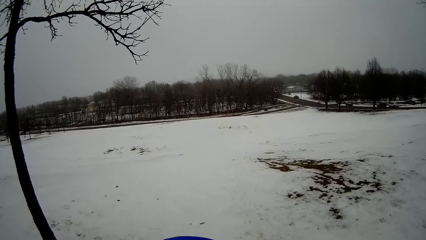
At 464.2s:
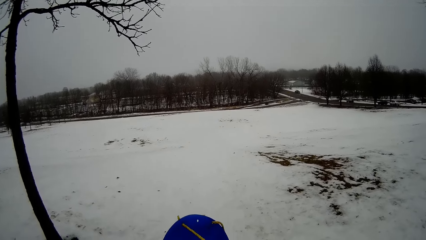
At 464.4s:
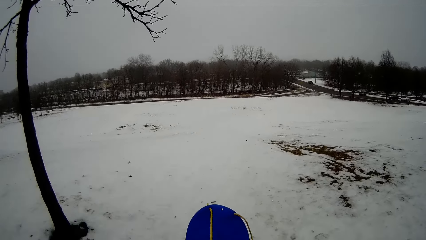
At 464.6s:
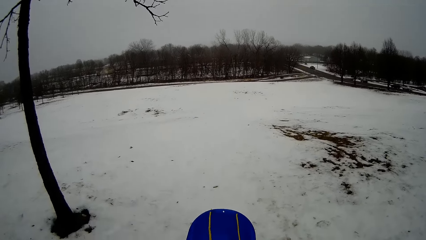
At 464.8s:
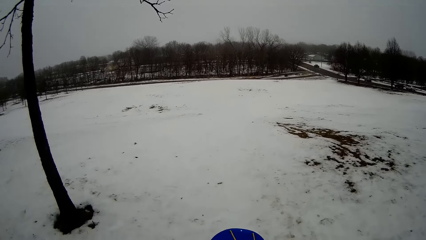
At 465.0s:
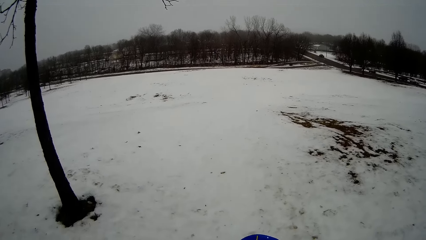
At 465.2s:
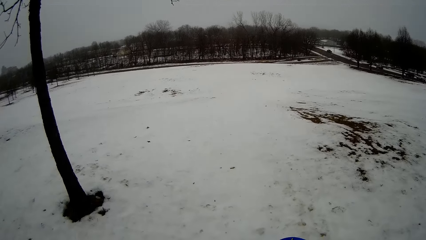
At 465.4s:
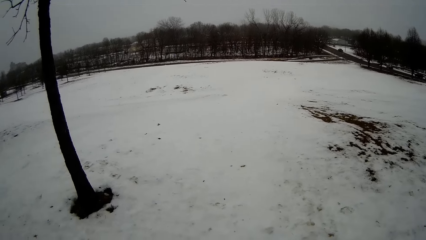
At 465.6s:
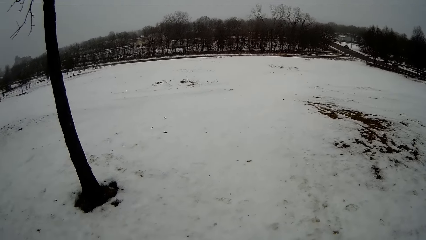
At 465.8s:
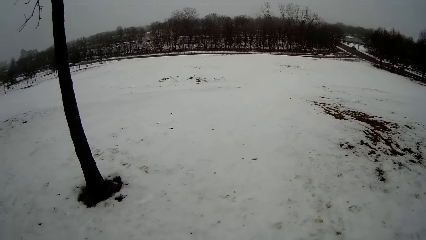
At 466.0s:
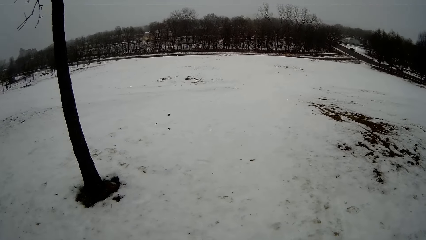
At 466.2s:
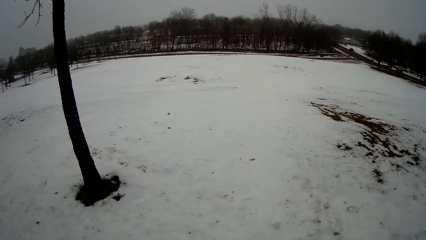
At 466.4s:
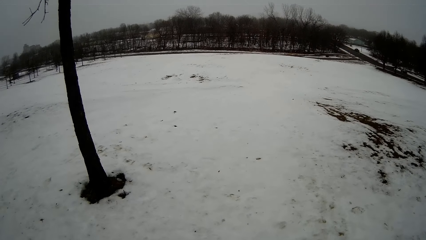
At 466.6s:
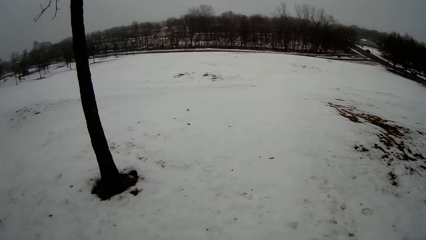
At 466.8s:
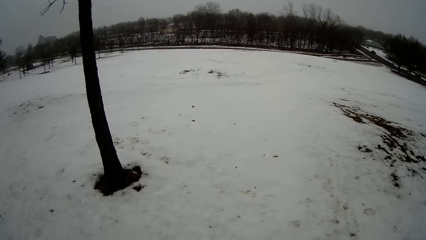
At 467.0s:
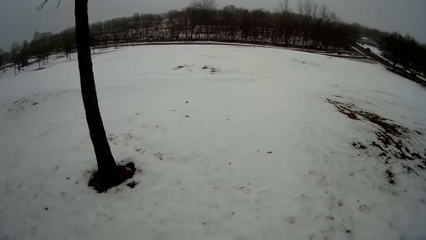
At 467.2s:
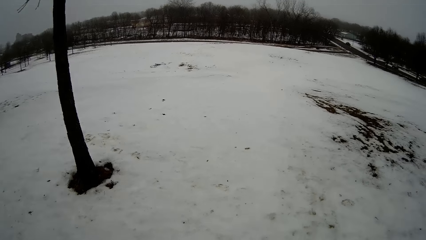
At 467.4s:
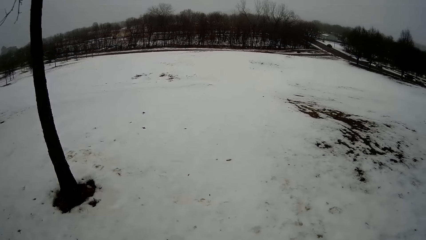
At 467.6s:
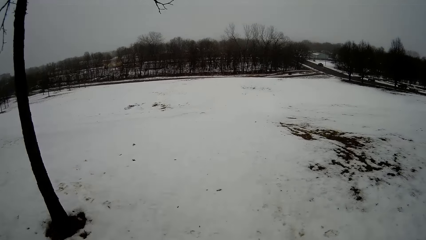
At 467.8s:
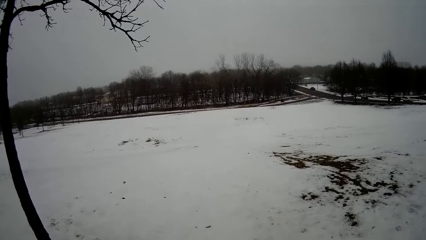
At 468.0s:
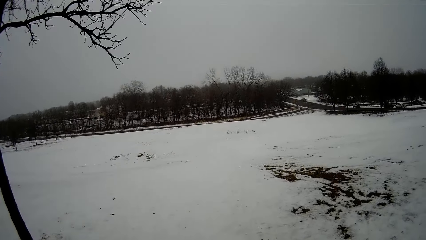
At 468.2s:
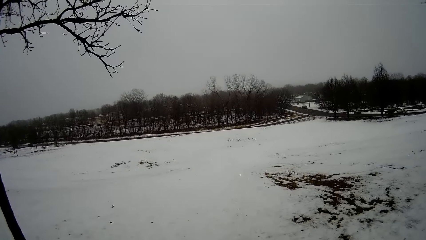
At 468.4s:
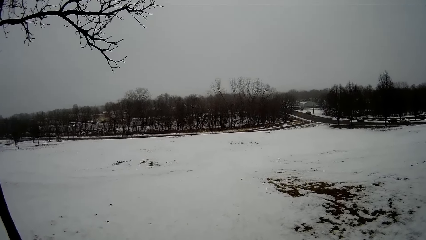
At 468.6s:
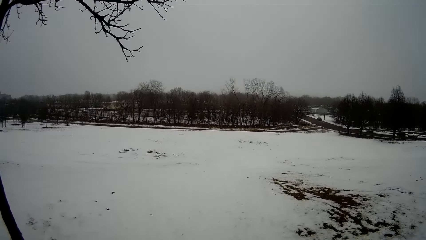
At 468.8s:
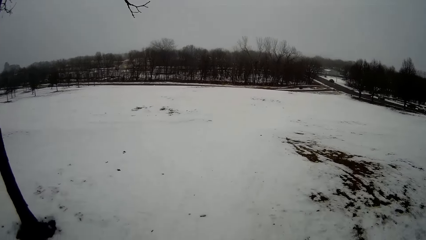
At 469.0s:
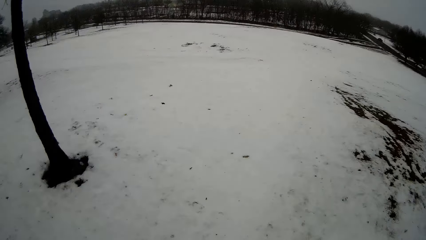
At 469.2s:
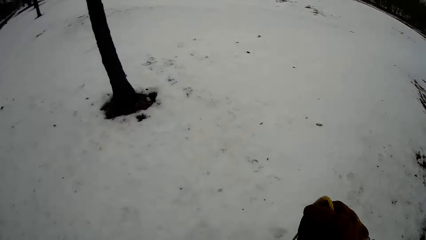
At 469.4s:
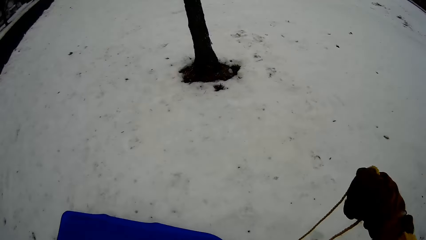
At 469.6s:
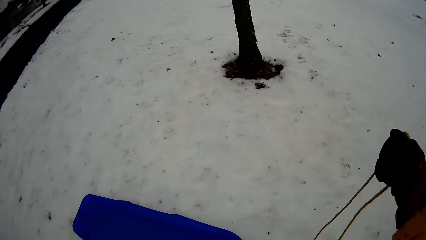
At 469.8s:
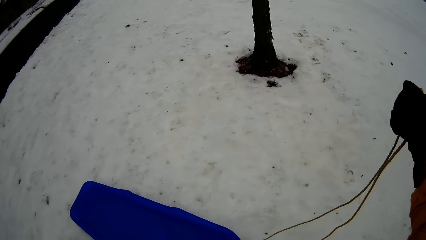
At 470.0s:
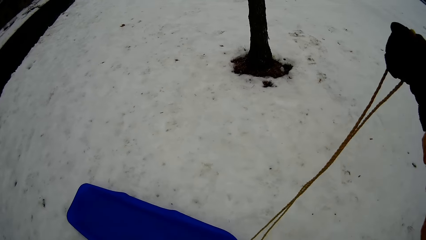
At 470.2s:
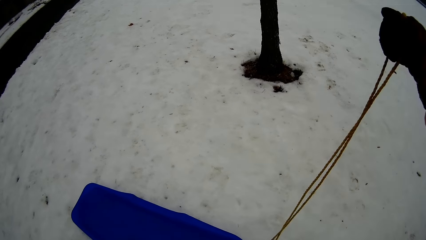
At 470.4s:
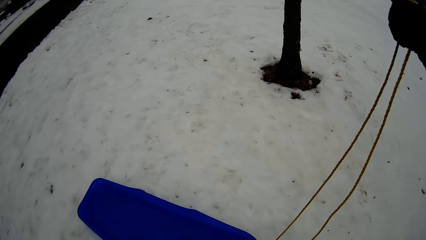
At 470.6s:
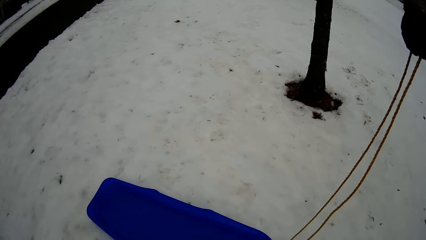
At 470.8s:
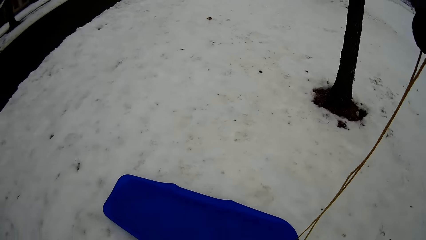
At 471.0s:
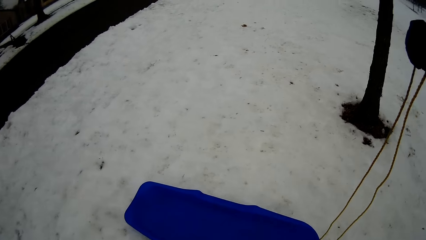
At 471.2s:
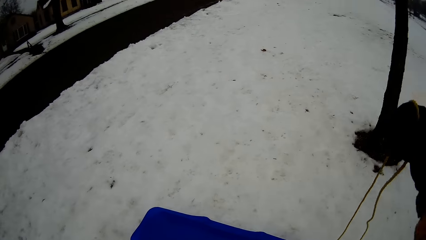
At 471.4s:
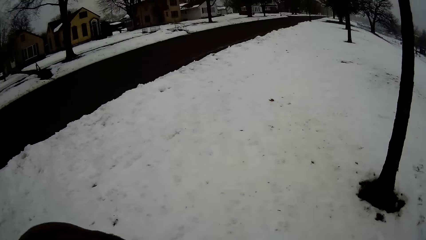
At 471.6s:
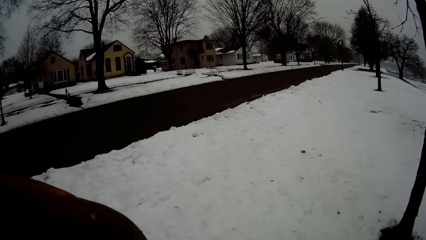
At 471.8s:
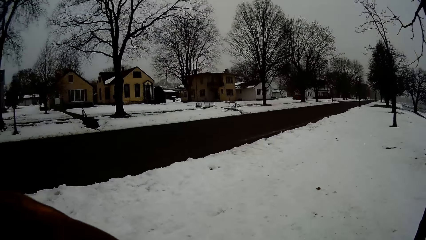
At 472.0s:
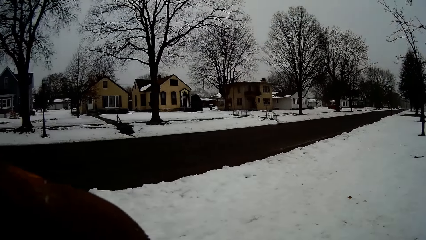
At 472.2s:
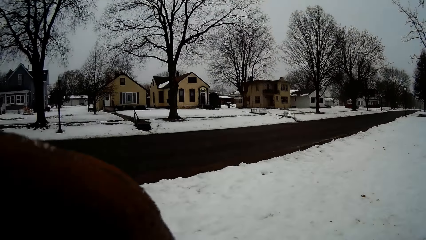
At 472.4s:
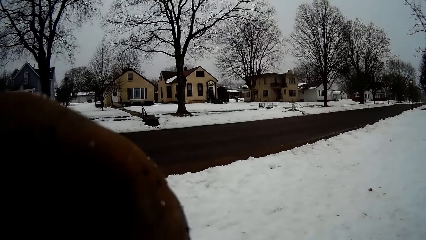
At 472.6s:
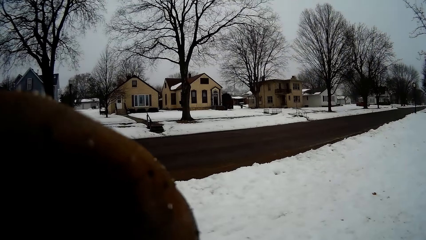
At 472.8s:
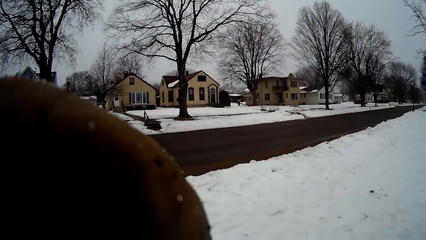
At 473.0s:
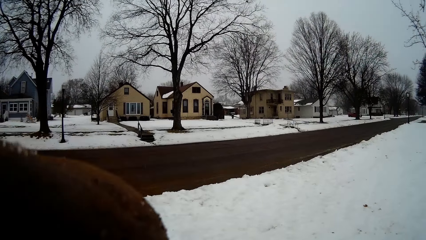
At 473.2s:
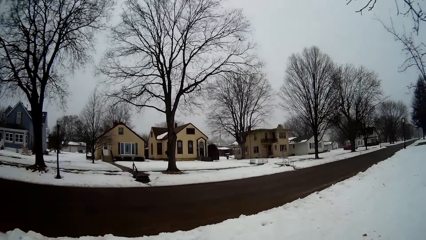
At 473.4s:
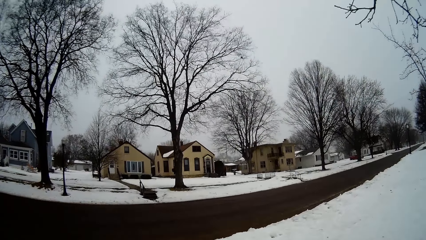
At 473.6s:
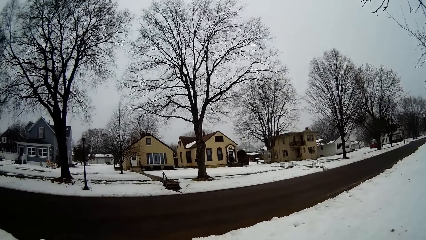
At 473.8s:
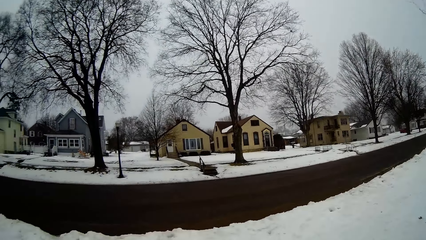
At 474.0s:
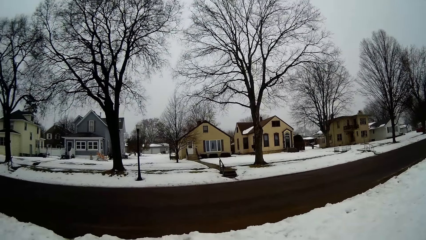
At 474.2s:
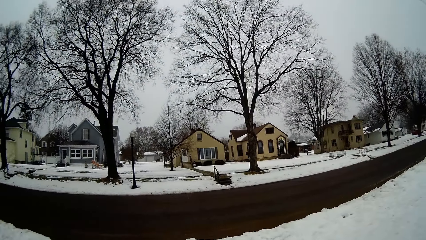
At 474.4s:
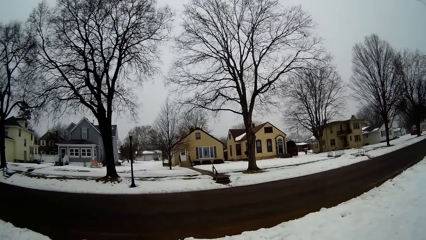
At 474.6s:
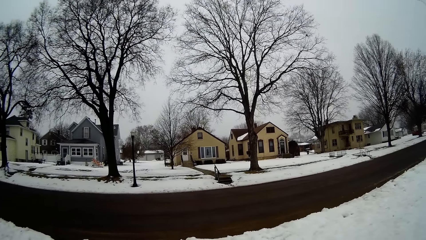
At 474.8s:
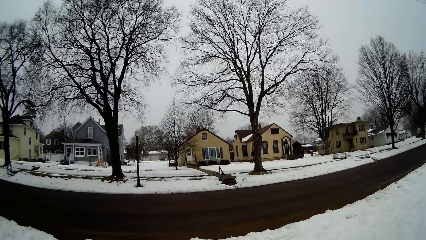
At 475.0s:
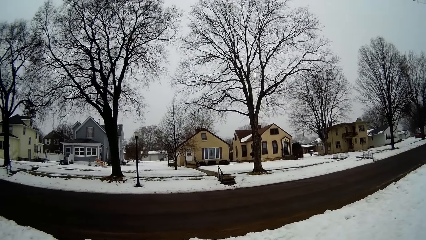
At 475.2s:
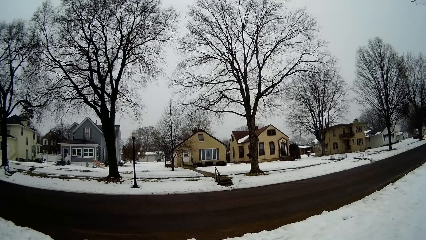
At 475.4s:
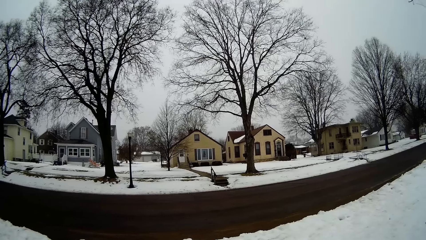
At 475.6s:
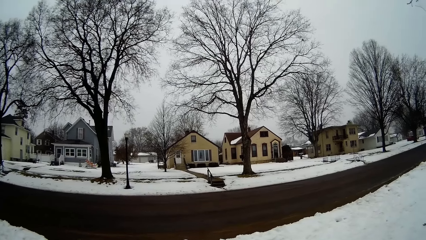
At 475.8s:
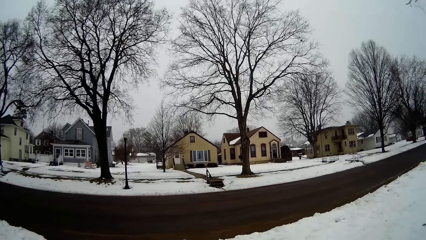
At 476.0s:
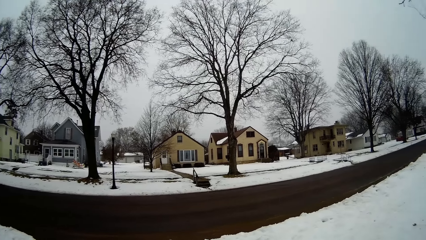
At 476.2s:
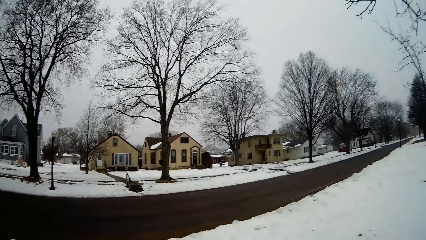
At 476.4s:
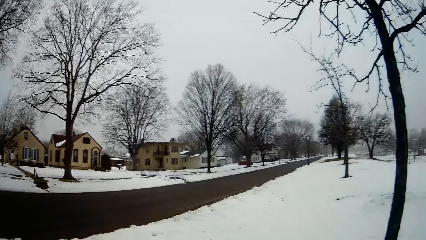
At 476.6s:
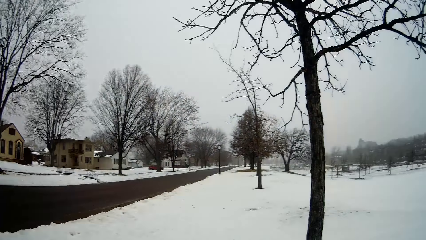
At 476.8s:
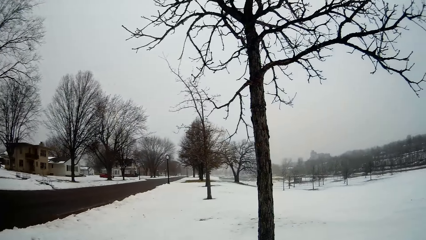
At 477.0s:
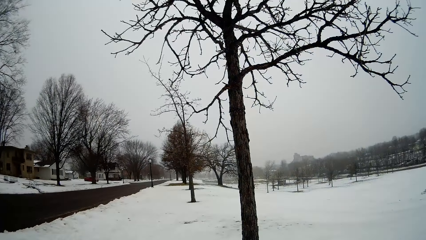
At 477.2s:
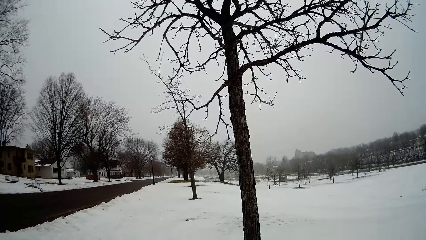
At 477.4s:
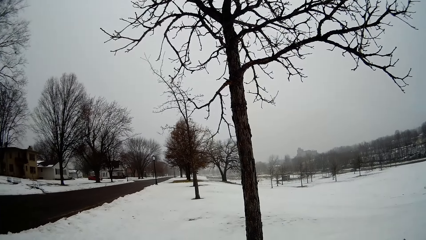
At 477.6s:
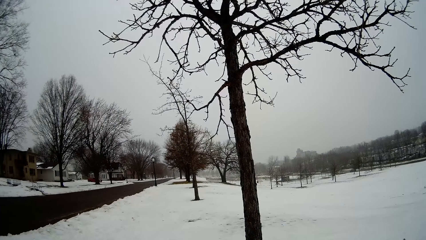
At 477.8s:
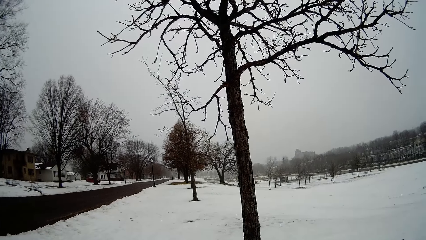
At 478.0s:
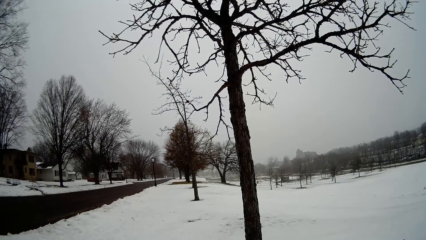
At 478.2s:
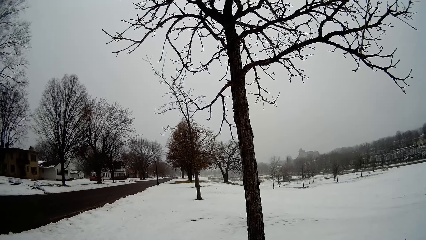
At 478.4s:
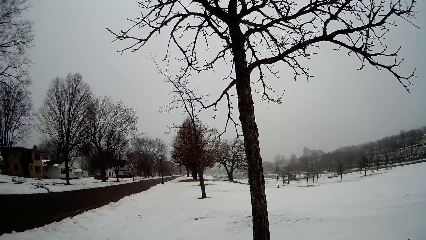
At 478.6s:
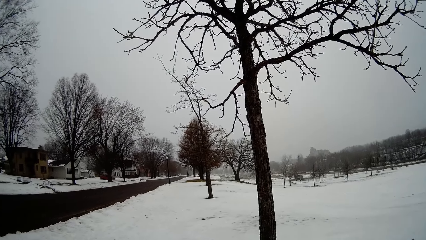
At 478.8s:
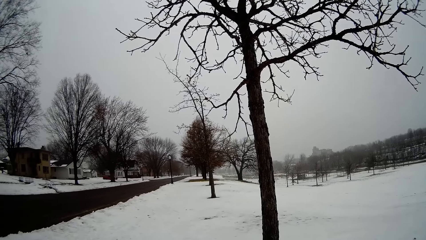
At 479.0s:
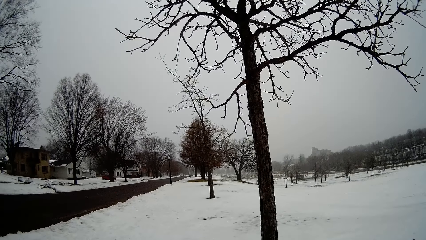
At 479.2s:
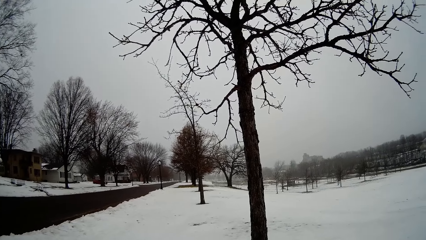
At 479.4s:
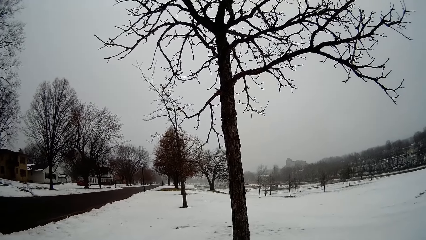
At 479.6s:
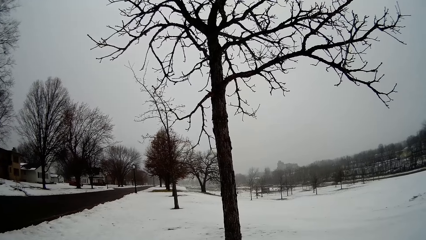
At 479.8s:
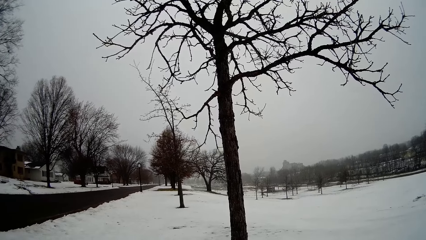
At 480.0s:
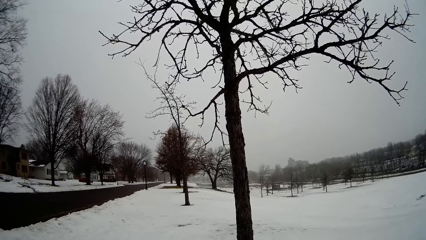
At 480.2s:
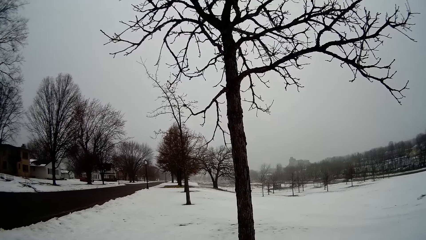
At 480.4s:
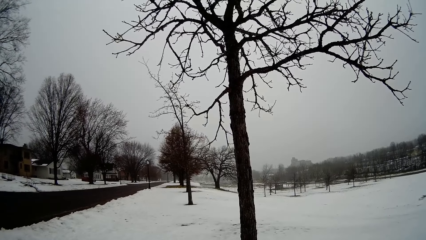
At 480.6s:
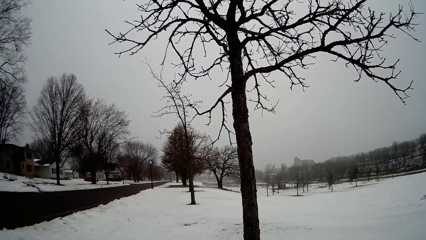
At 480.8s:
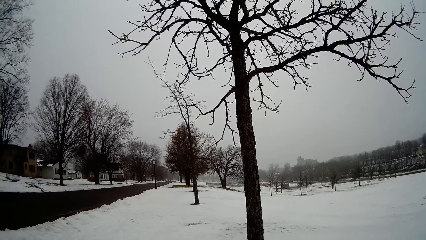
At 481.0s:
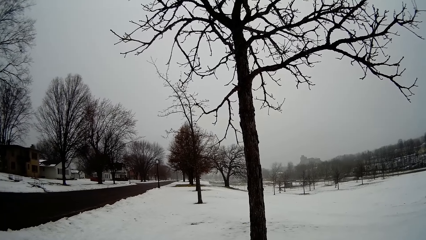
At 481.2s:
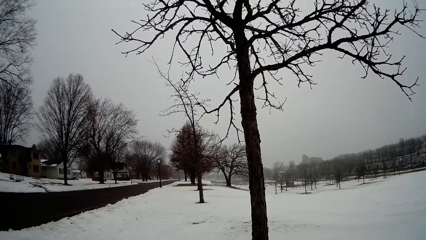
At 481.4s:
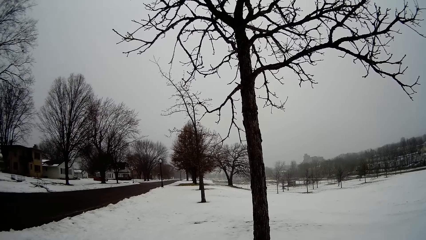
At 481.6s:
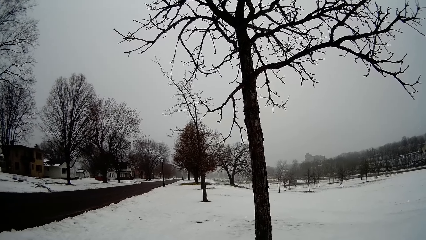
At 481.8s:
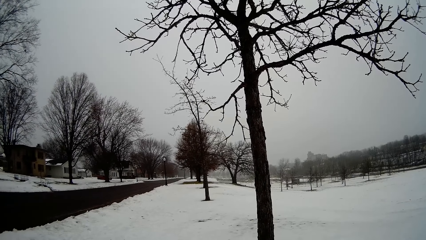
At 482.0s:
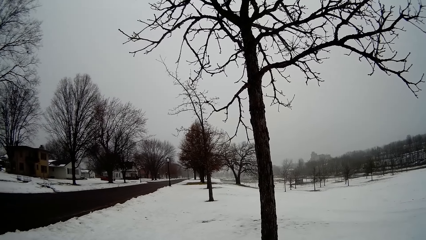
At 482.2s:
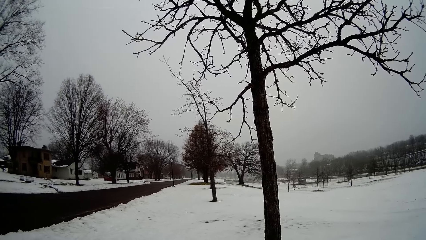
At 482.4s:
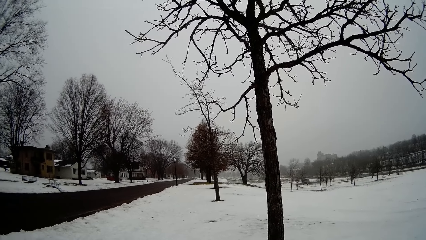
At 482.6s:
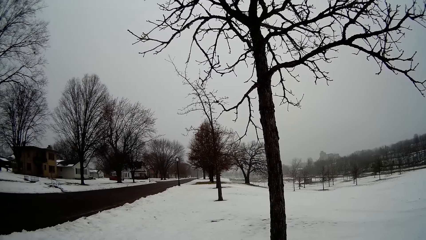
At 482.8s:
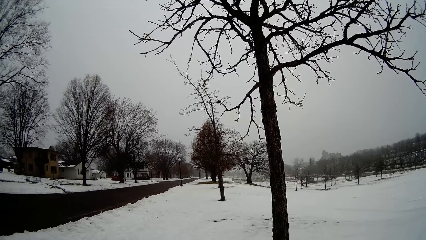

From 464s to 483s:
The camera wearer puts down the sled. They hold the sled ropes. They look around.
